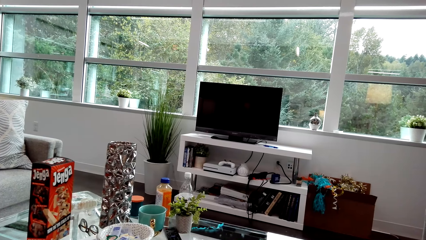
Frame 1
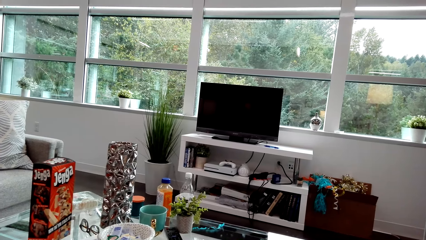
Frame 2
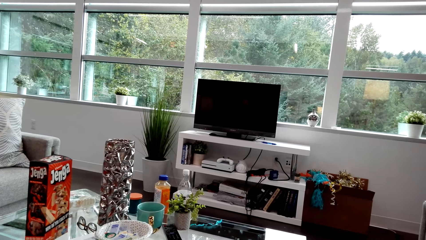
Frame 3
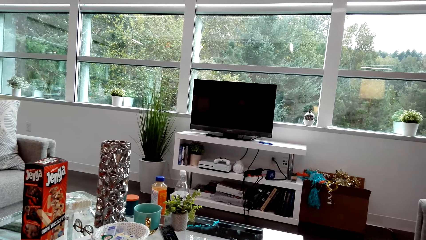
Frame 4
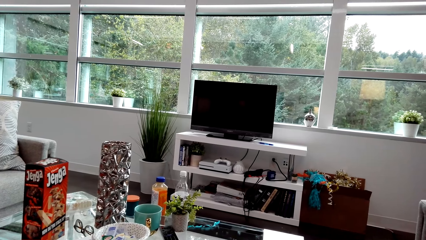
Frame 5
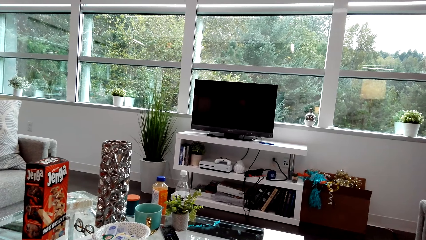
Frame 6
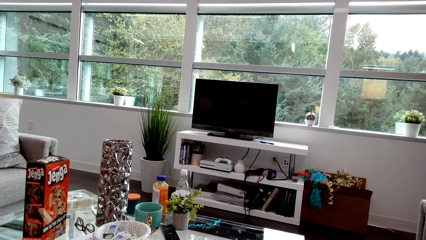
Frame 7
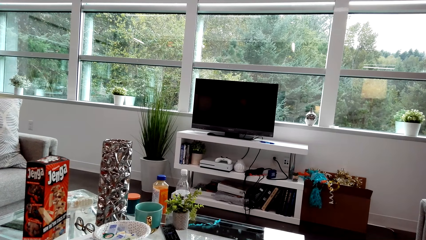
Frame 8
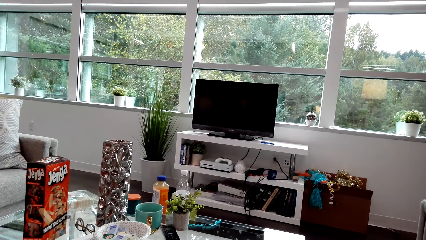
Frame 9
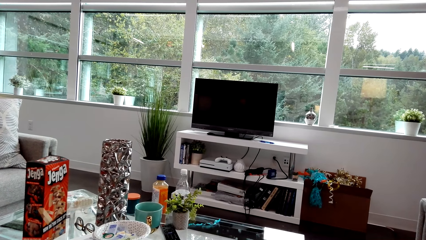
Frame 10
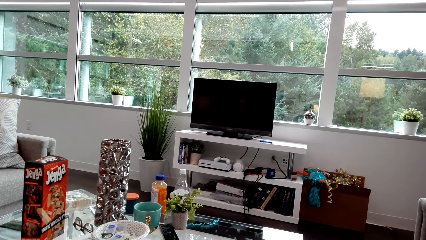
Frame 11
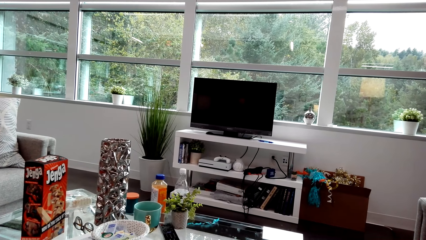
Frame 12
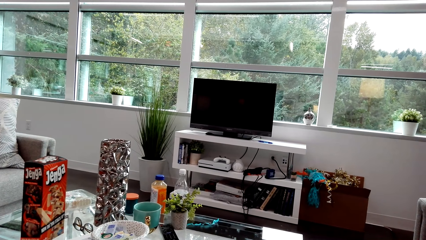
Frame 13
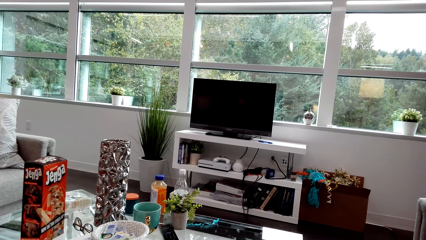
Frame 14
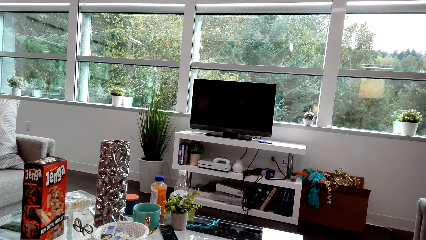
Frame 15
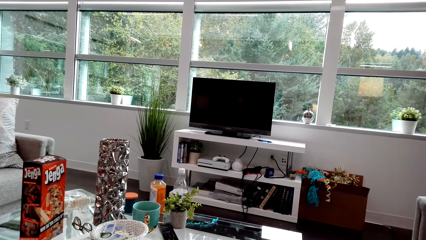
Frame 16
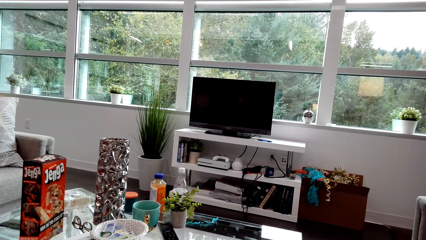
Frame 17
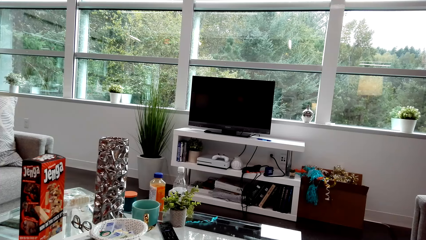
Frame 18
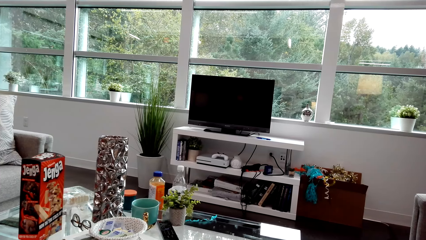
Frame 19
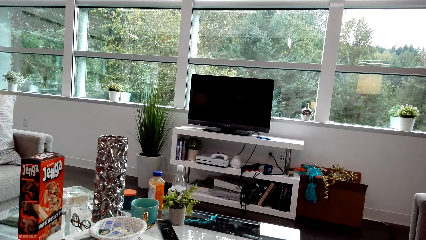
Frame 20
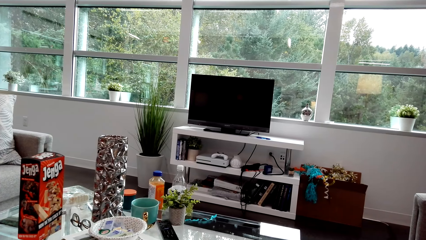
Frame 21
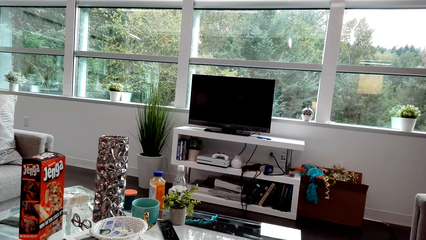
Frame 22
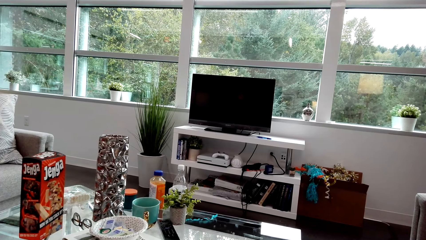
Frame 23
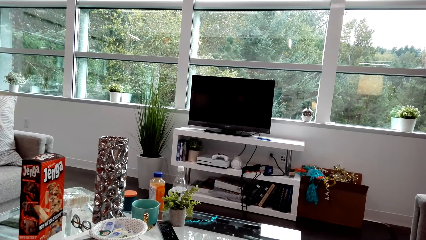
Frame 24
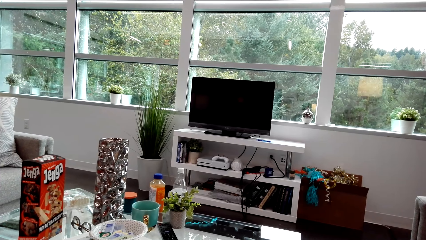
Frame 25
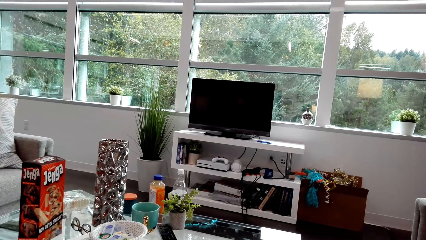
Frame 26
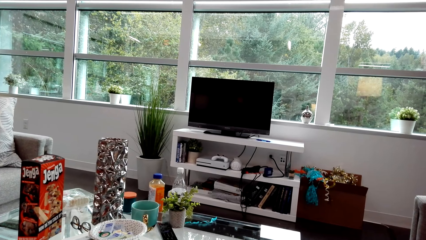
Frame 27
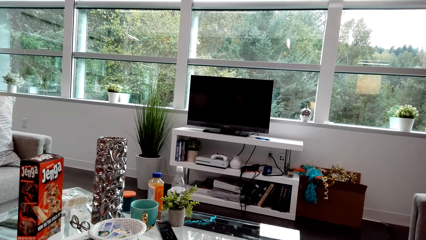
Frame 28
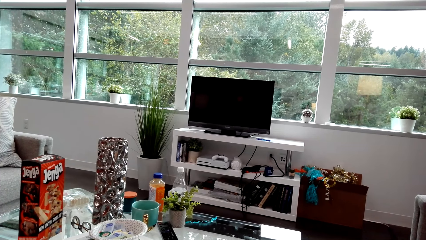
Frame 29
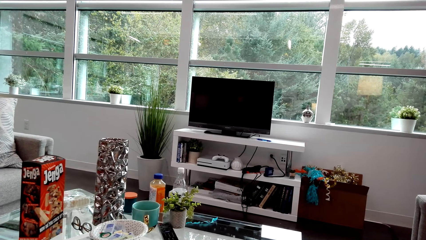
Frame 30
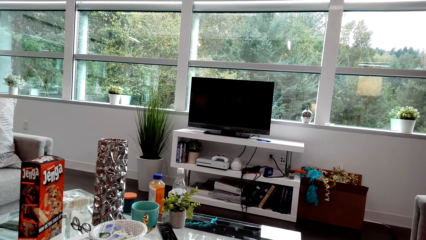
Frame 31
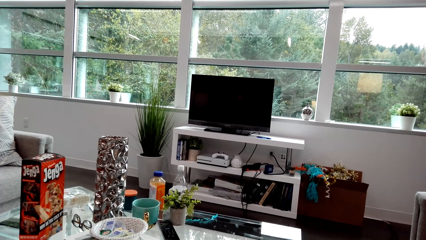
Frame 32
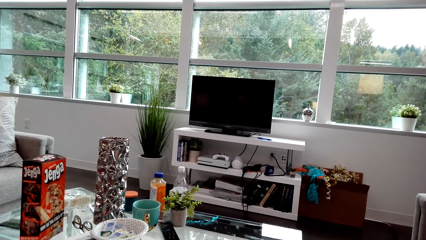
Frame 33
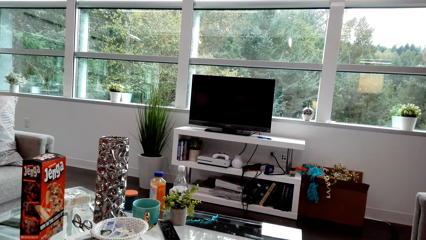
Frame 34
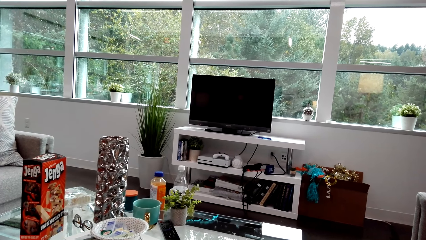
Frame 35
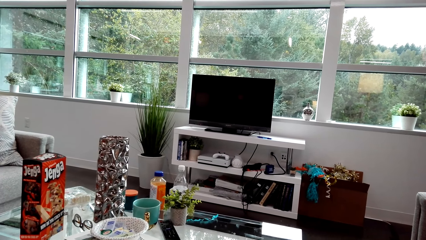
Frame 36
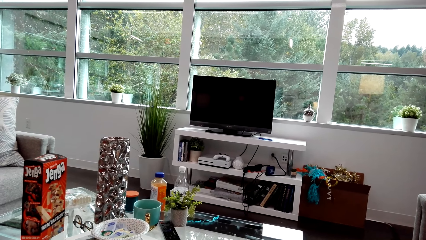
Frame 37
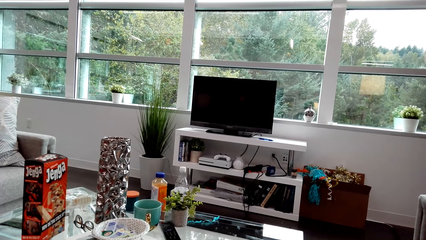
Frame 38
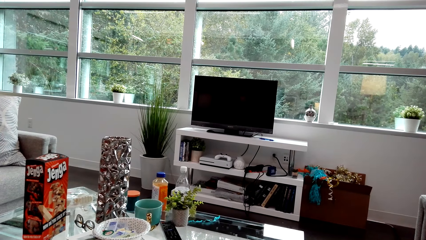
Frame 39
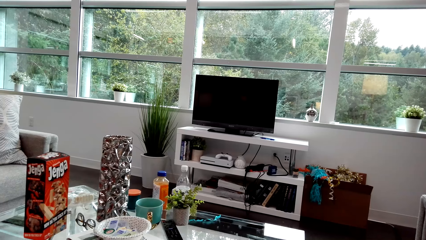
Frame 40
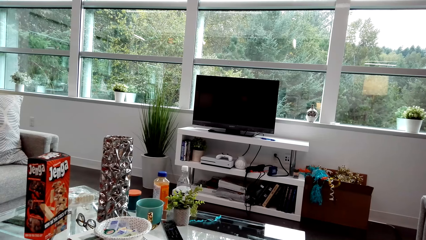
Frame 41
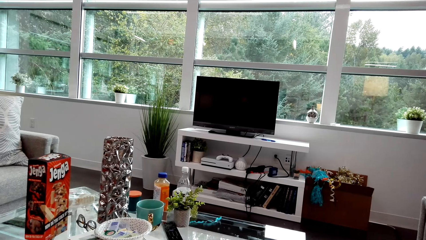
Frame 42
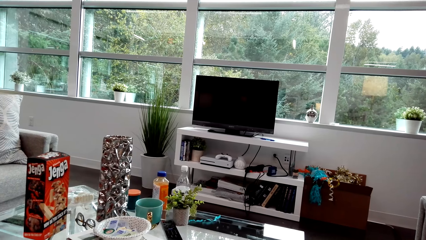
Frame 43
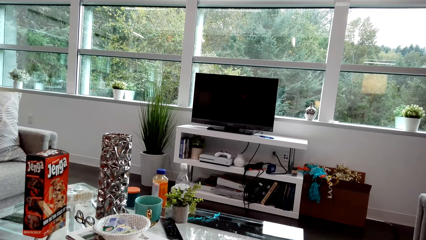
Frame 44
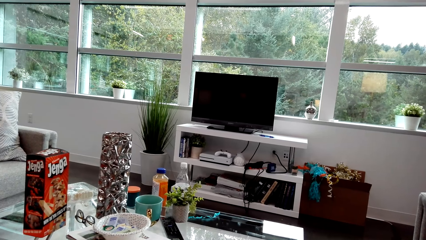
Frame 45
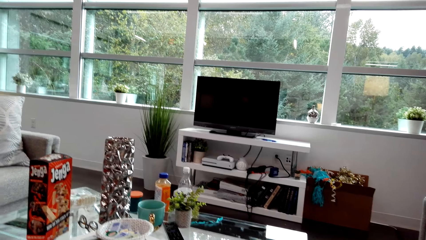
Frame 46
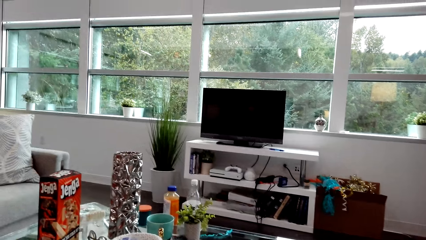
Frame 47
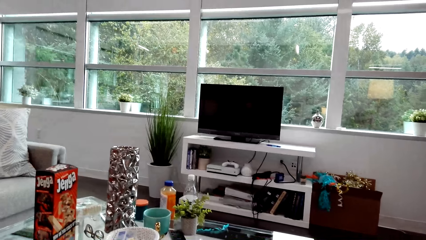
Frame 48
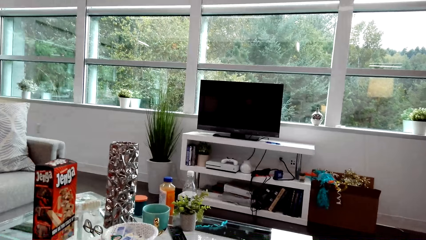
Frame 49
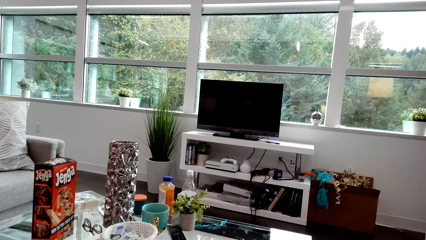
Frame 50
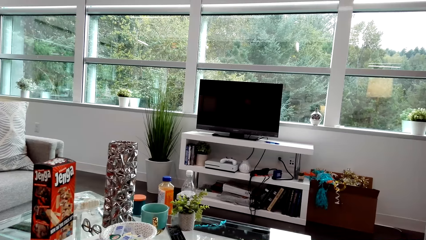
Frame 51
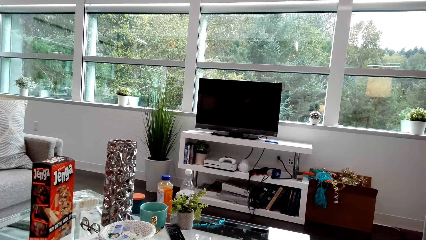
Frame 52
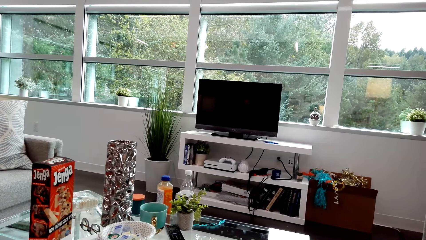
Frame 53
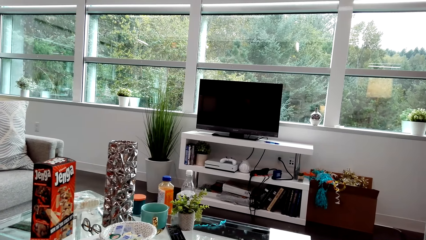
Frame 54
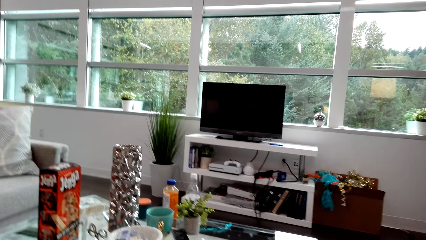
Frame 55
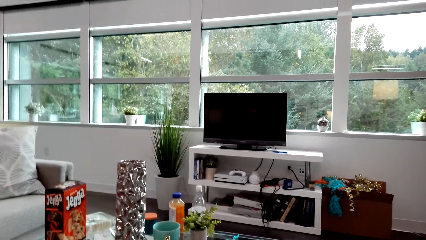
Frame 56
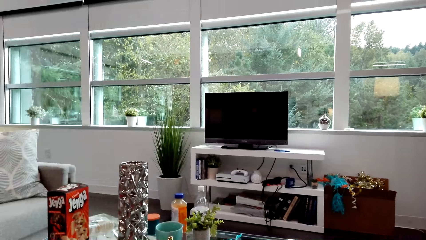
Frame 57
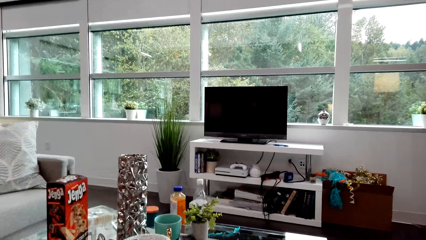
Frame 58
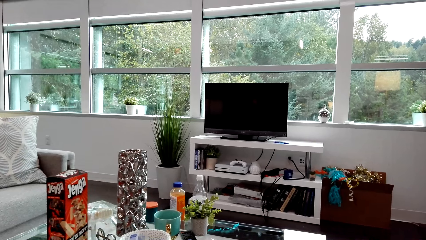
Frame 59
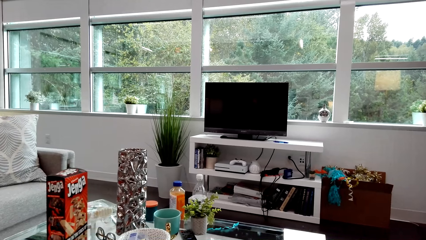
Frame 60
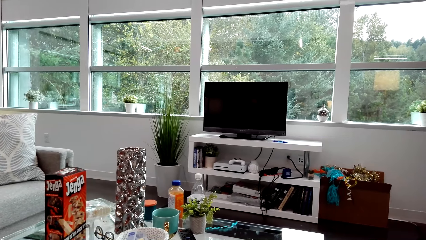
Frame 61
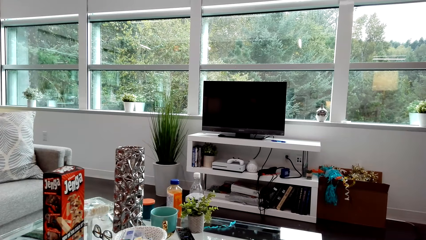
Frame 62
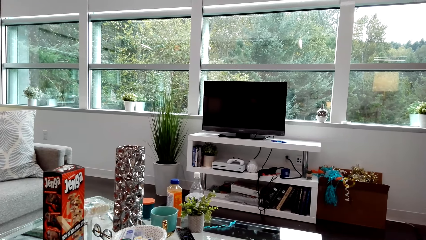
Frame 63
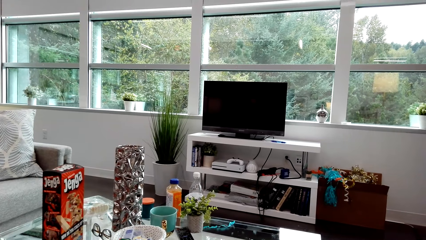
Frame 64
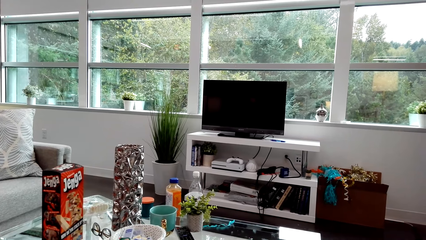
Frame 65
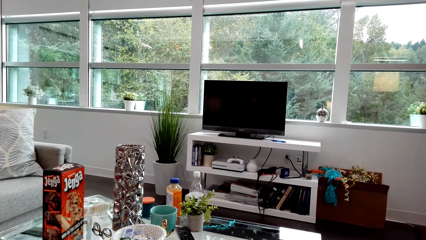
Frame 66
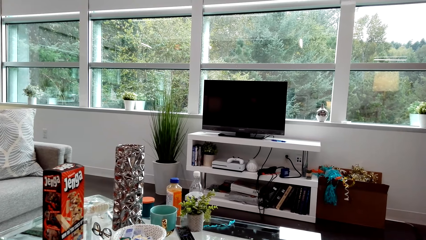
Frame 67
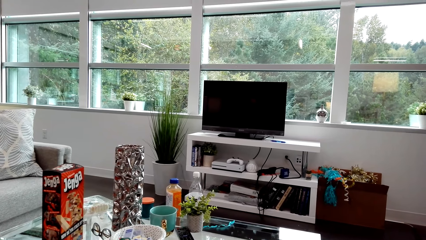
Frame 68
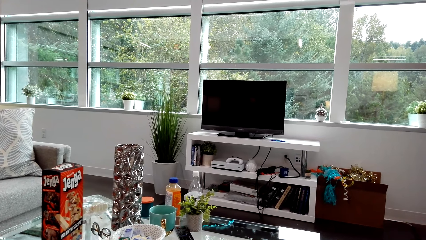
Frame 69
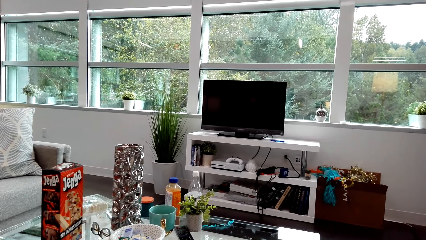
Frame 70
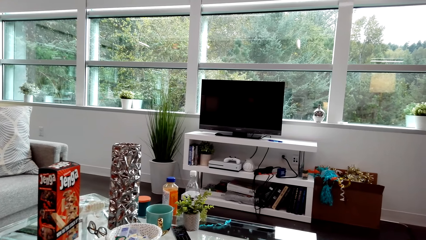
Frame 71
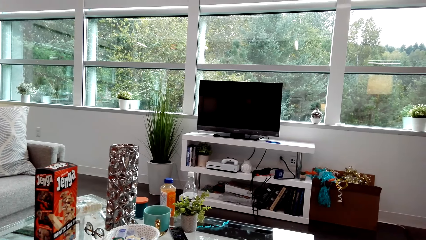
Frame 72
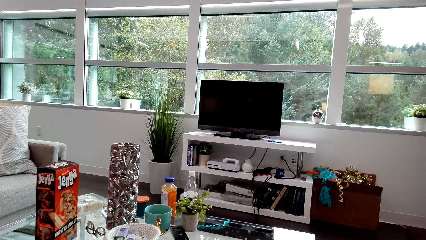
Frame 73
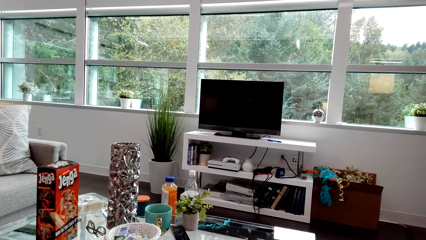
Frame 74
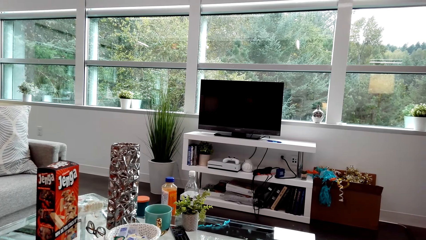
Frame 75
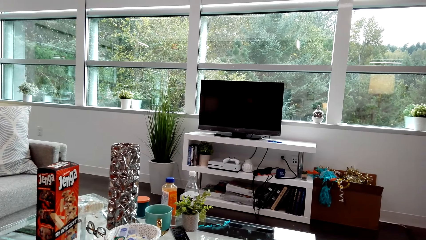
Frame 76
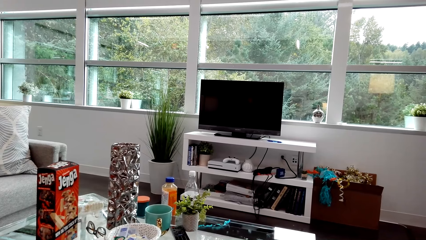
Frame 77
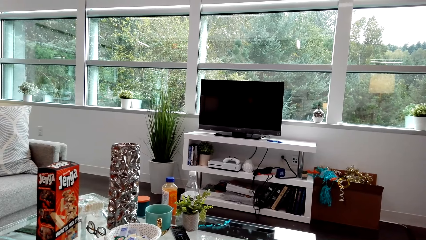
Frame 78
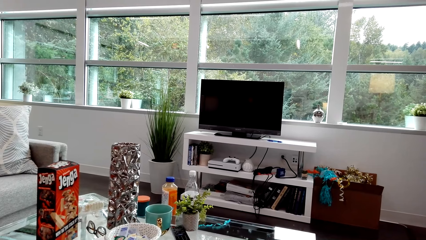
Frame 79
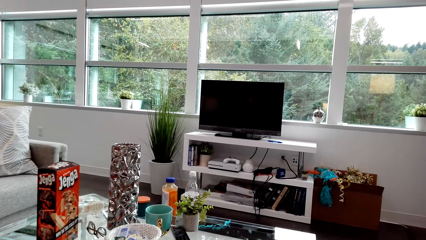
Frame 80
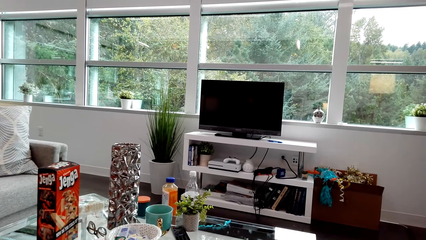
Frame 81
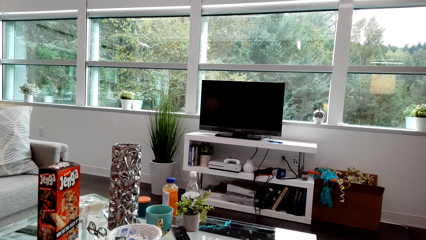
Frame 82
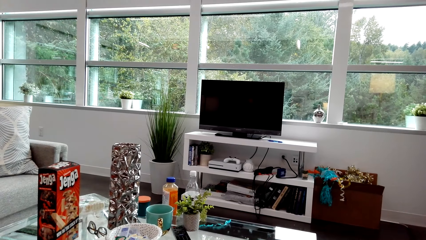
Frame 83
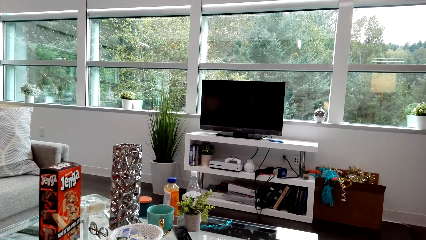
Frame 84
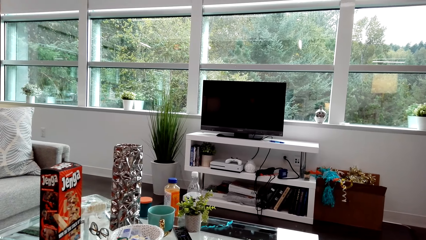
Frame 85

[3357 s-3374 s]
The camera wearer dialogues with a lady. They look around. The lady dialogues with the camera wearer. The camera wearer looks around.
